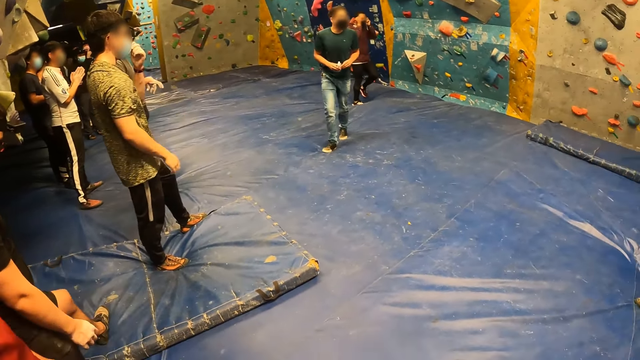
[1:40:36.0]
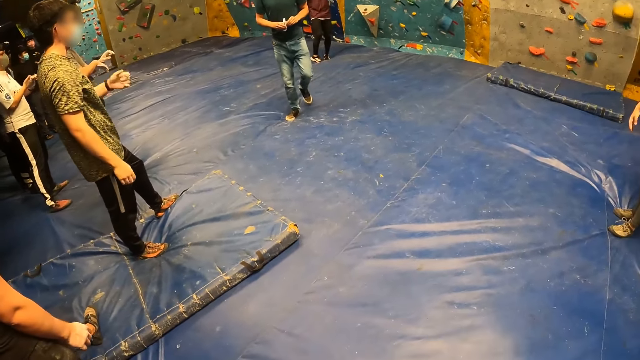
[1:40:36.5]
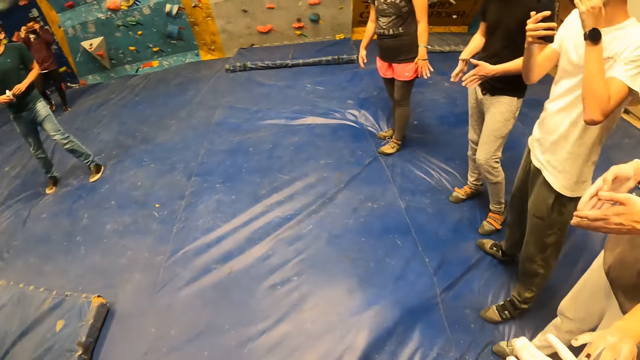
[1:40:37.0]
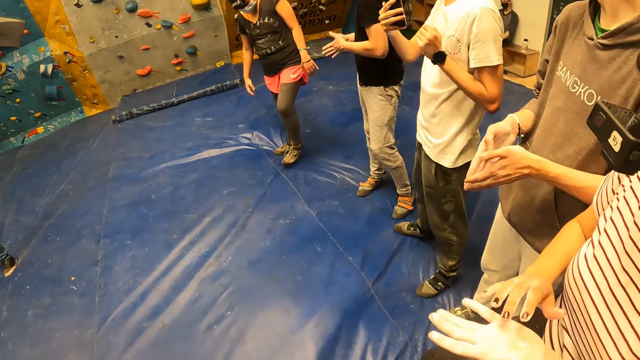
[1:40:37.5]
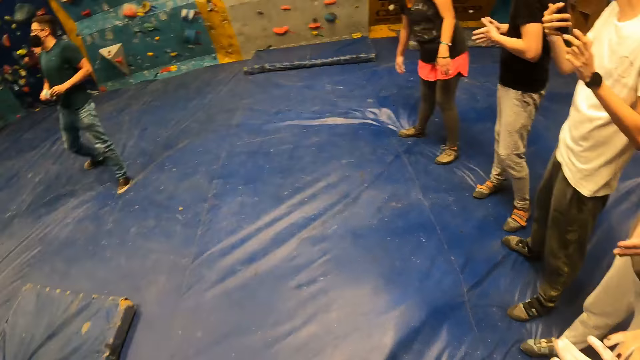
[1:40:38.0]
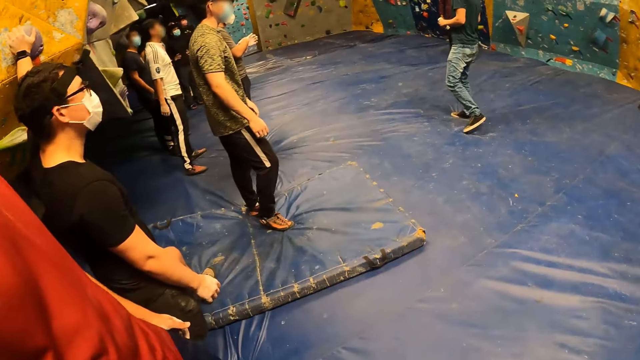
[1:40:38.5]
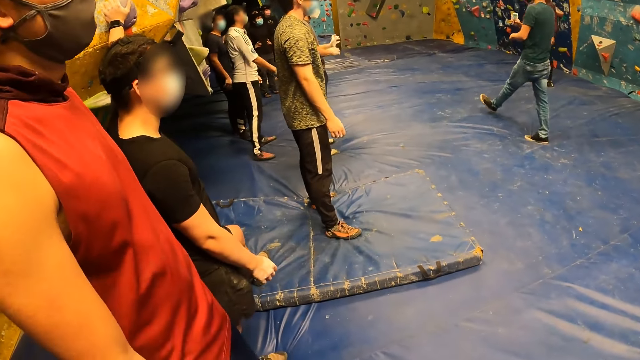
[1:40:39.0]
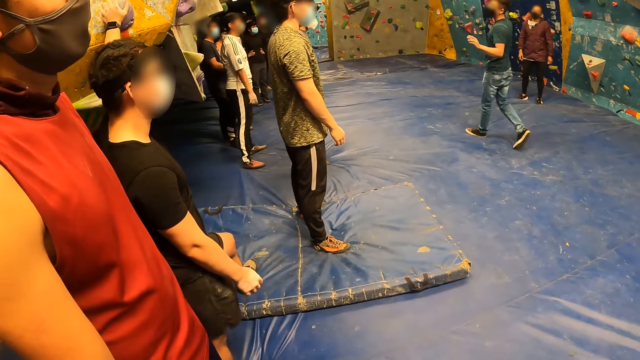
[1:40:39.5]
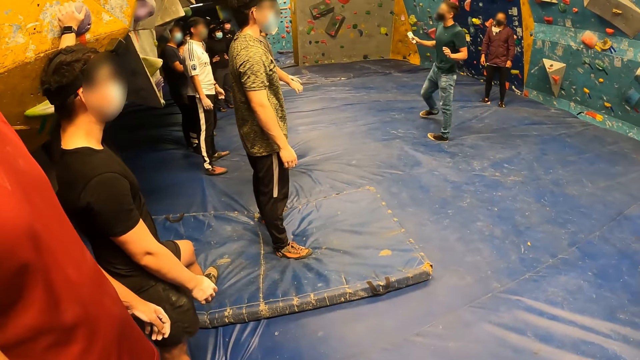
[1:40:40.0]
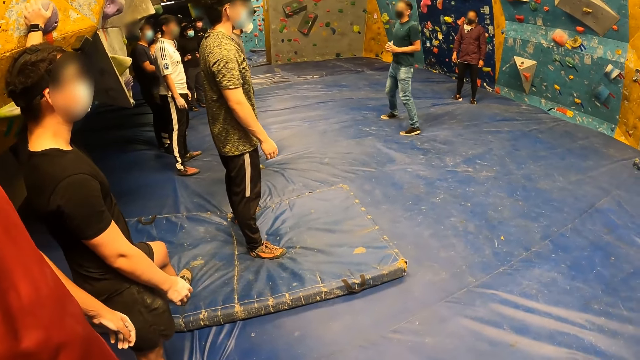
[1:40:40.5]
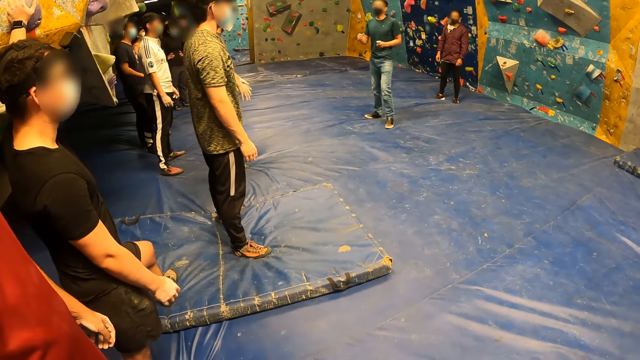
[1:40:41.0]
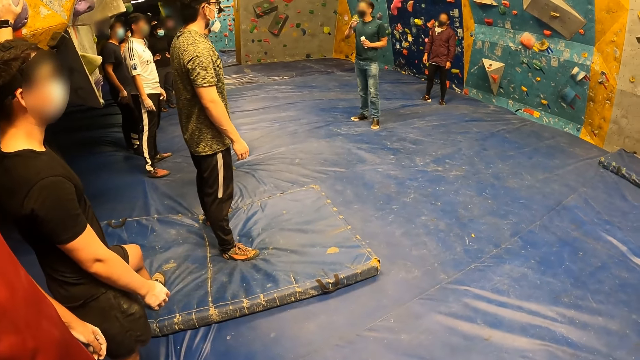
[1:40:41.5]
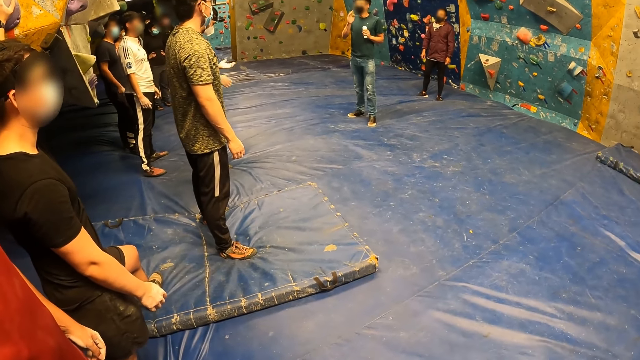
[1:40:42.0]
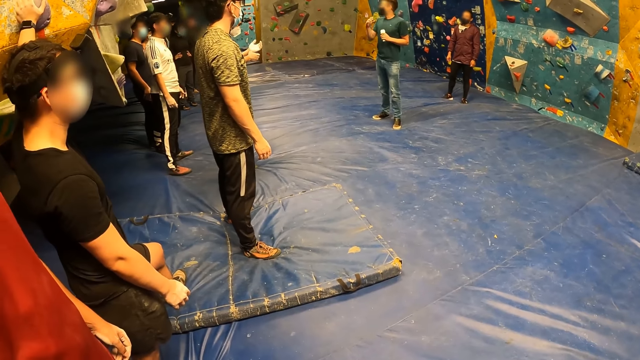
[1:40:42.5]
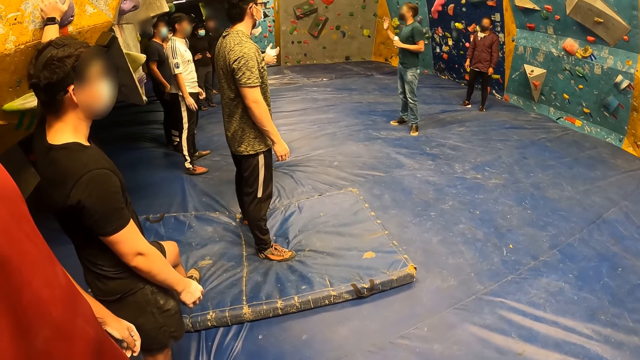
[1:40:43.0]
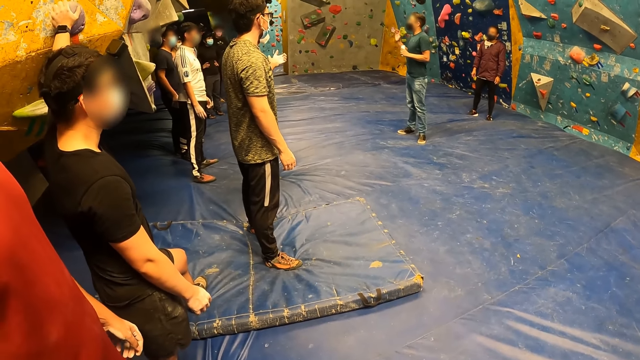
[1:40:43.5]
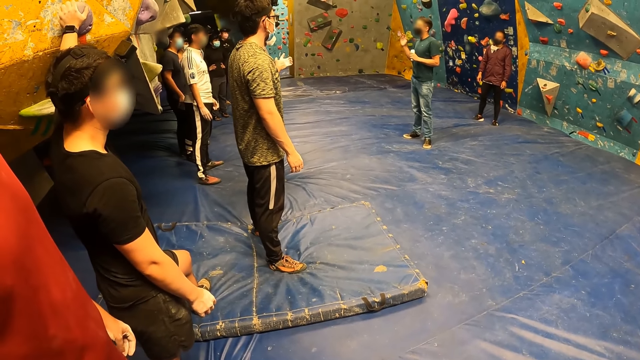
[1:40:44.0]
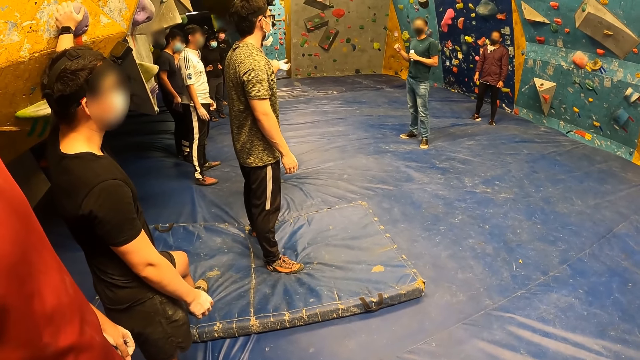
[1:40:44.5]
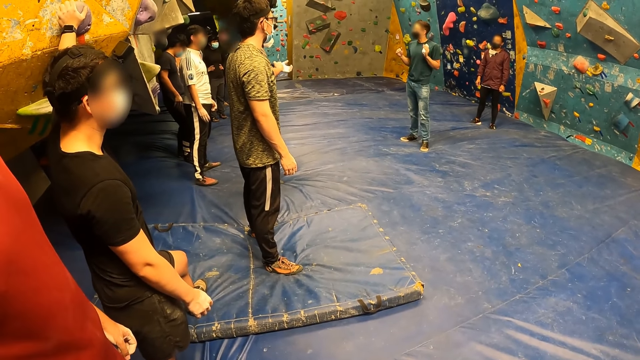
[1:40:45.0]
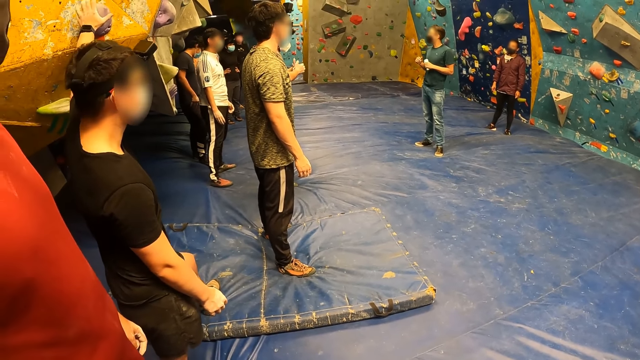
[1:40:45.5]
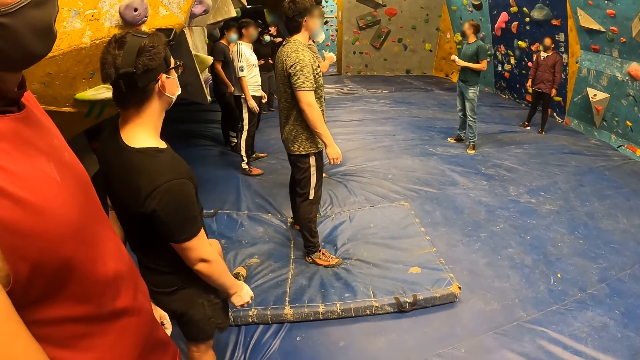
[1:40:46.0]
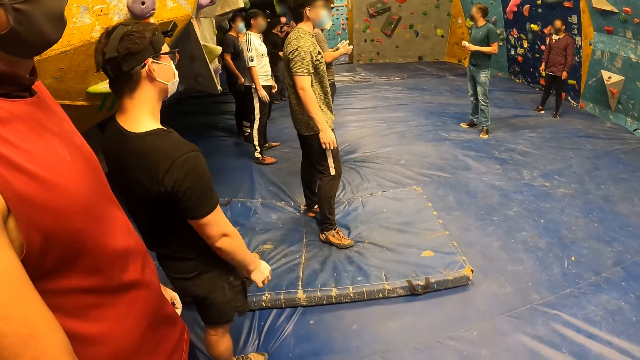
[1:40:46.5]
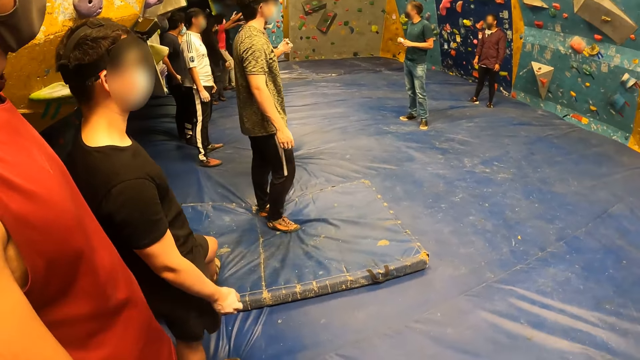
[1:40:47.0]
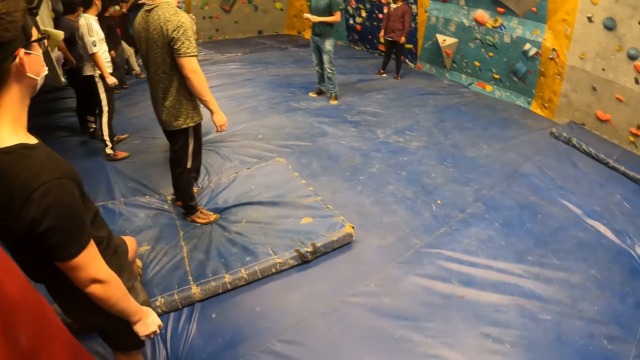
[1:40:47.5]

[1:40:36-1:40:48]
The camera wearer stares around the room.

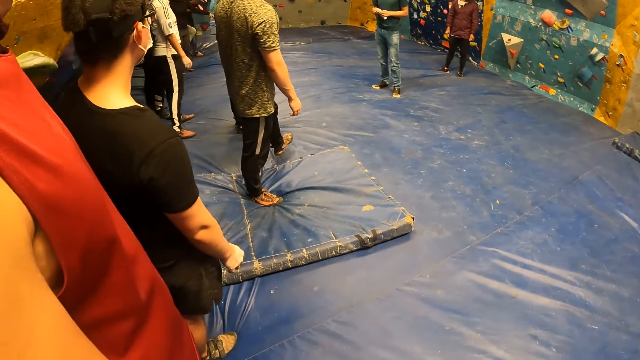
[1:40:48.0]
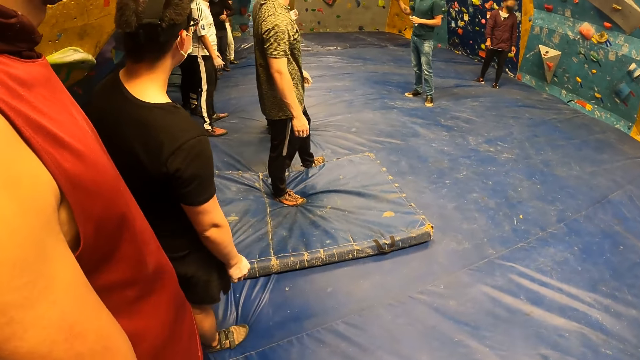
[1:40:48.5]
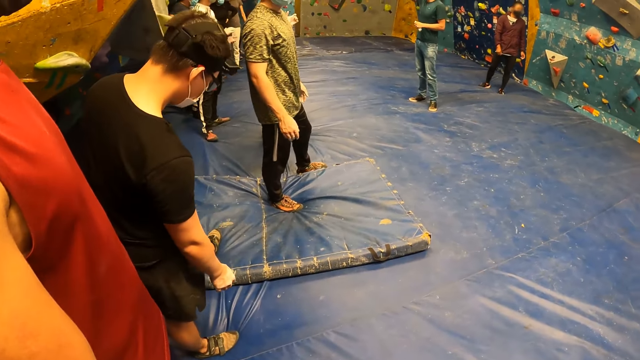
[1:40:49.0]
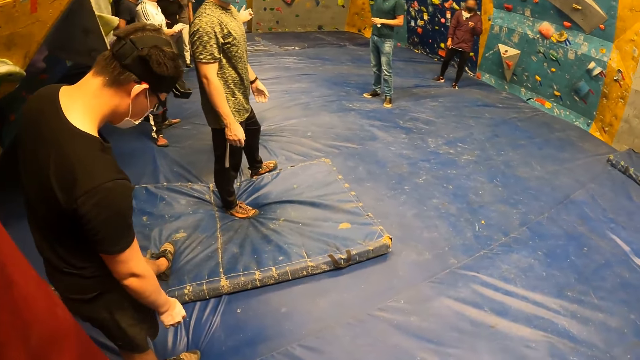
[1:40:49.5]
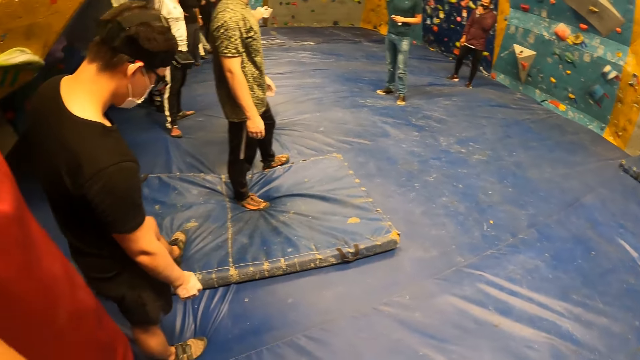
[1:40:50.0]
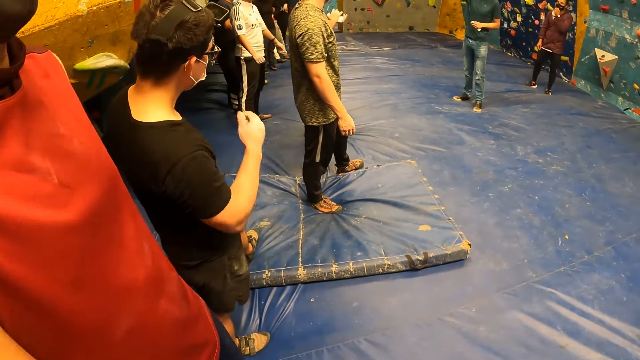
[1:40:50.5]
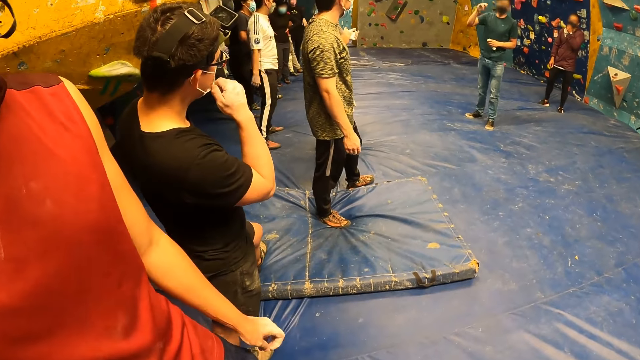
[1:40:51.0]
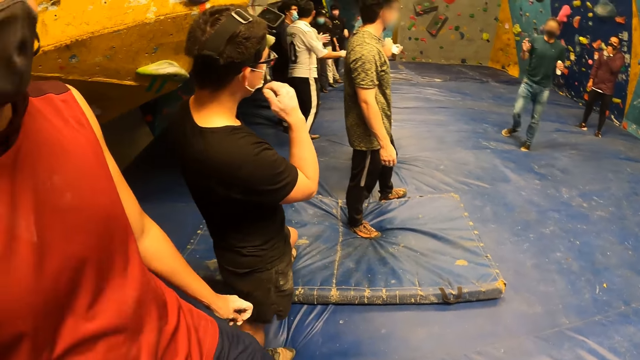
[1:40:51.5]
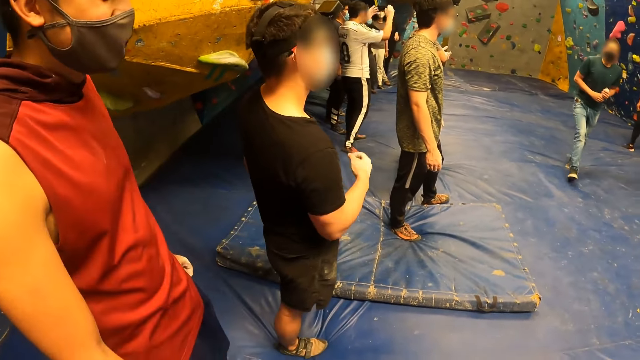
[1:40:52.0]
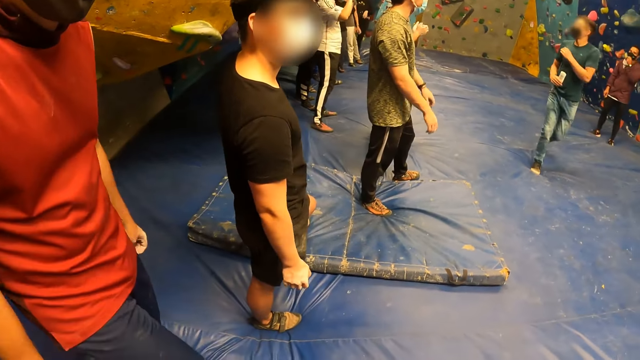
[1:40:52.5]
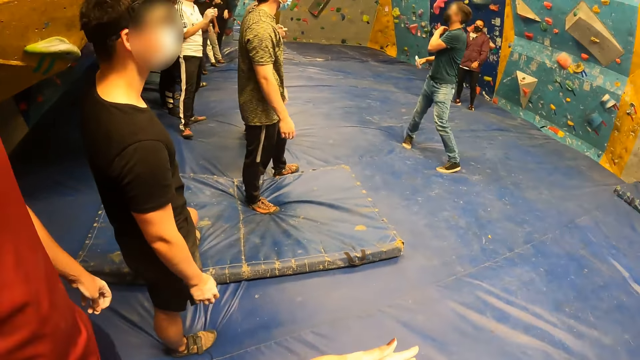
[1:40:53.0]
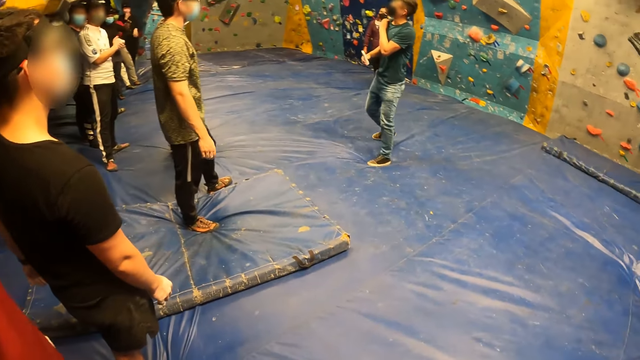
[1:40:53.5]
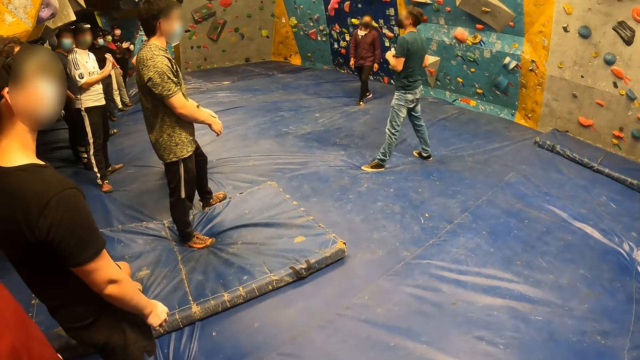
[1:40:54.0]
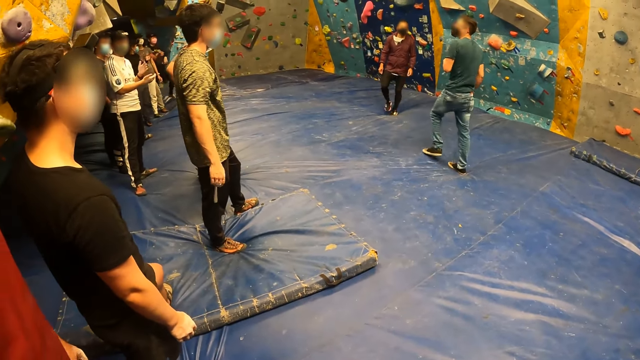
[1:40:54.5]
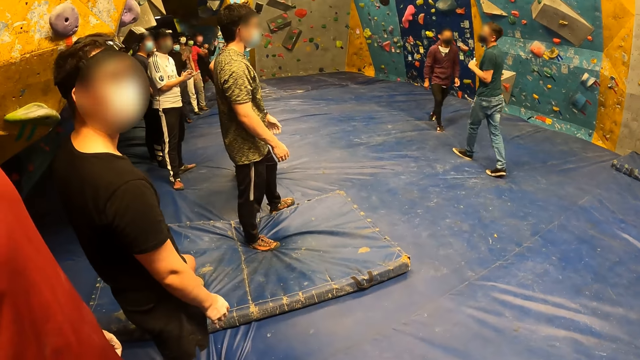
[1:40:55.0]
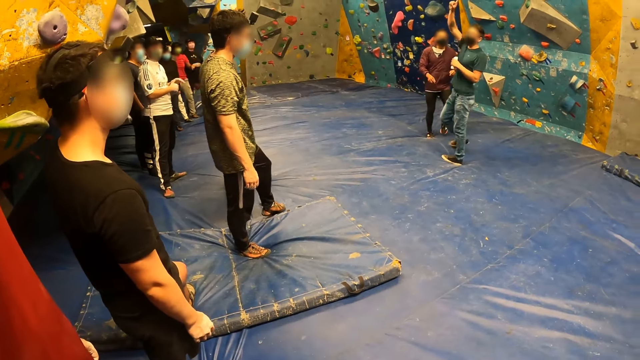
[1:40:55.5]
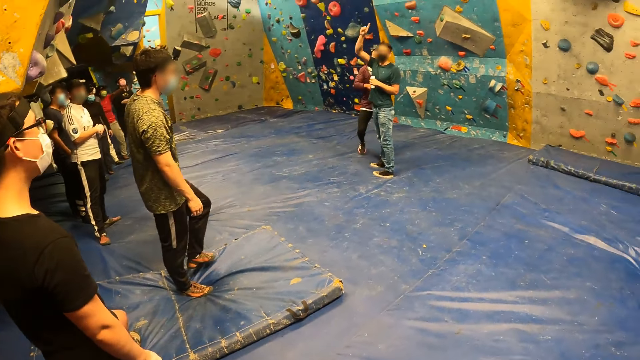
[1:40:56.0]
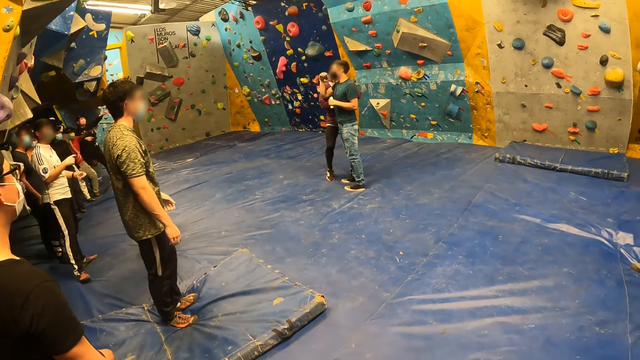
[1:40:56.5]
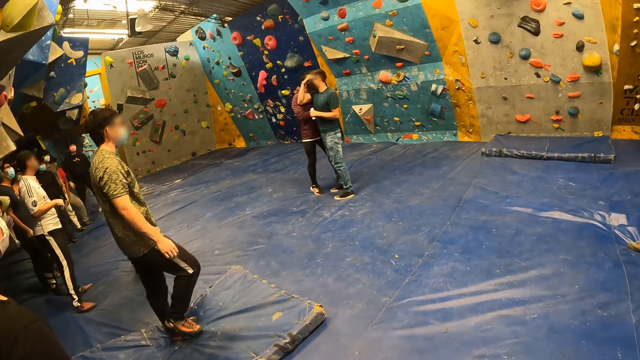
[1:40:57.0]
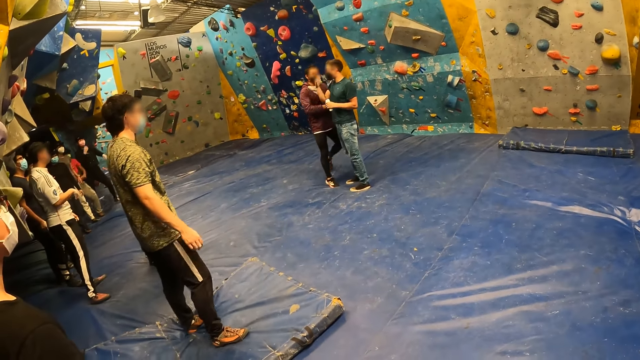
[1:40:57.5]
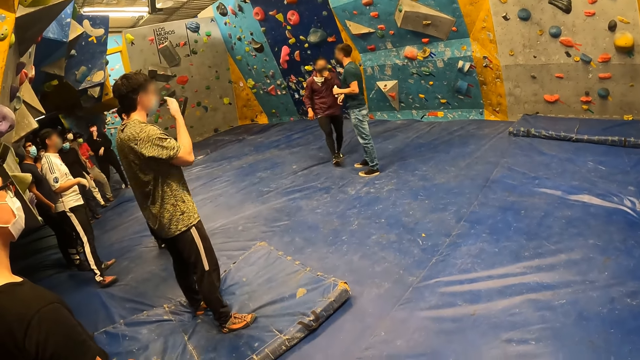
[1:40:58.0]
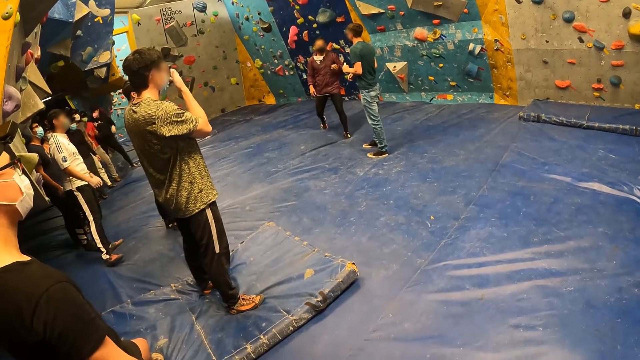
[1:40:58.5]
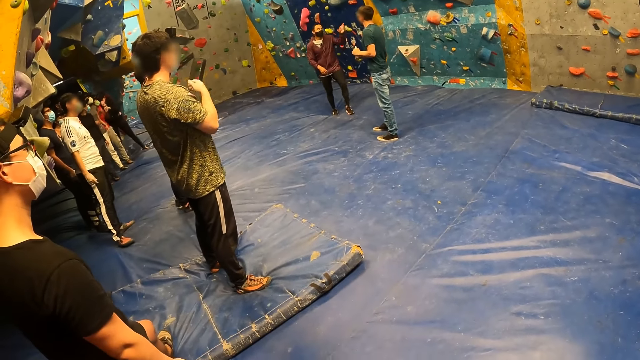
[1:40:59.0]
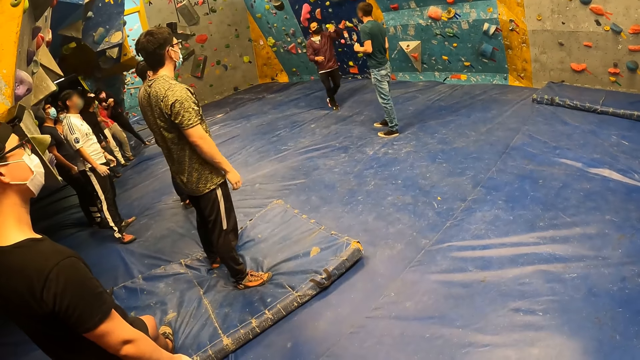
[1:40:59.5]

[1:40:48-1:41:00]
A man touches his face with his right hand at the sports complex. The camera wearer looks around the room. Another man touches his face with his right hand at the sports complex.
